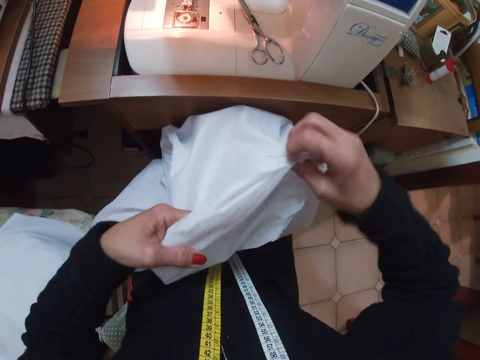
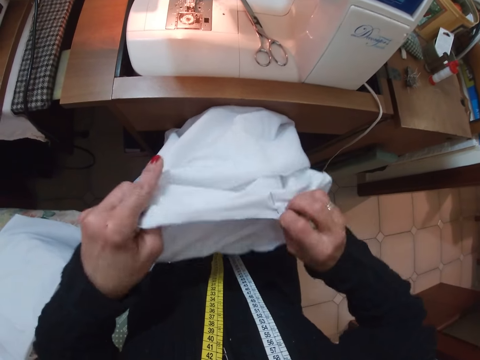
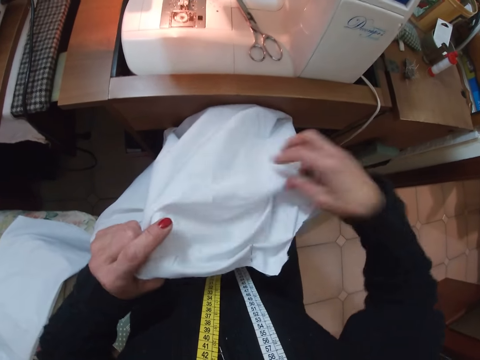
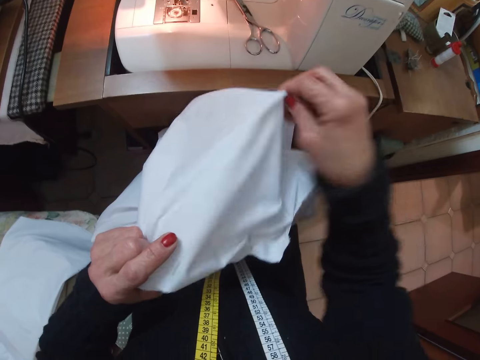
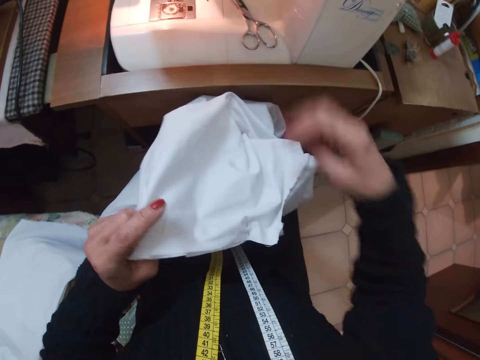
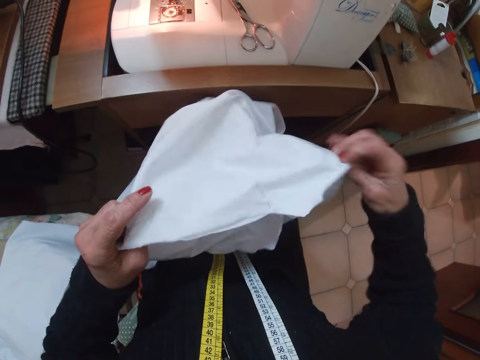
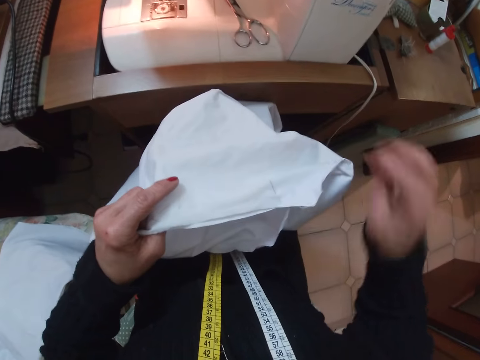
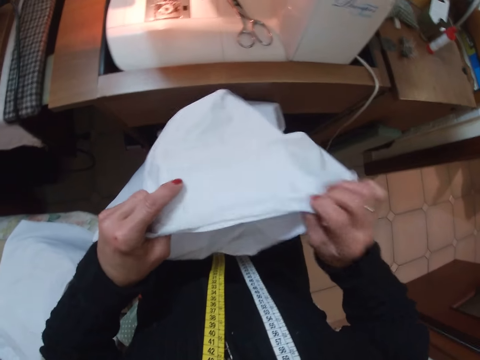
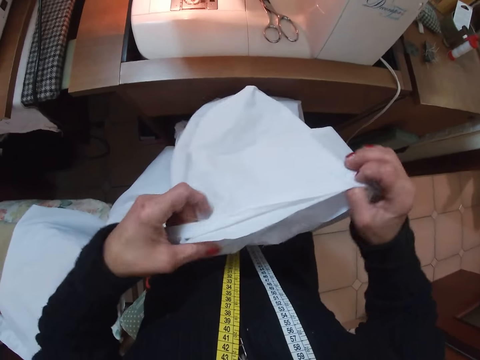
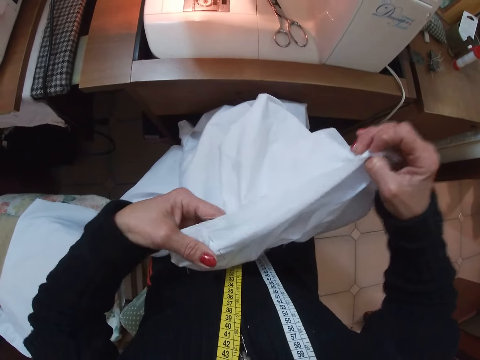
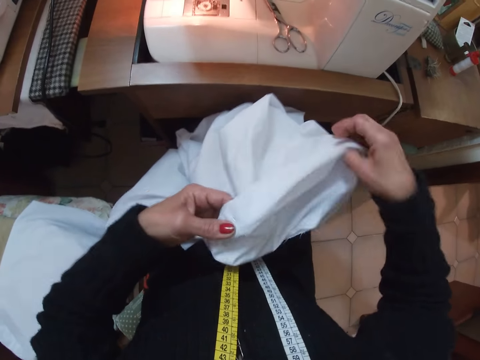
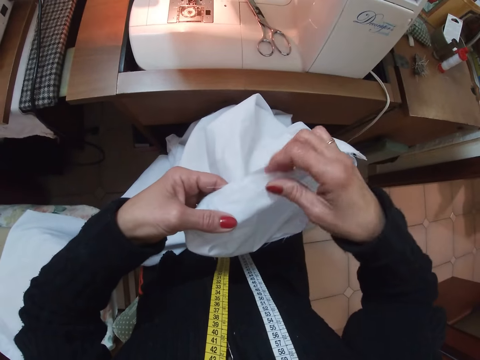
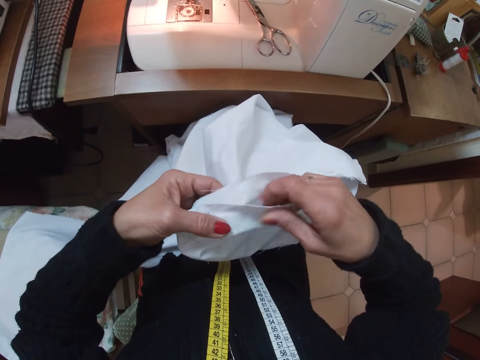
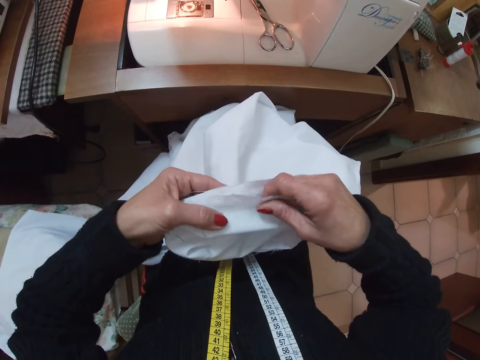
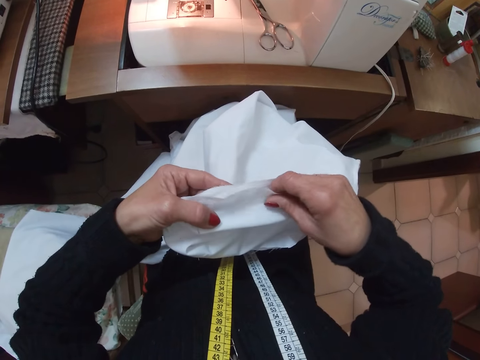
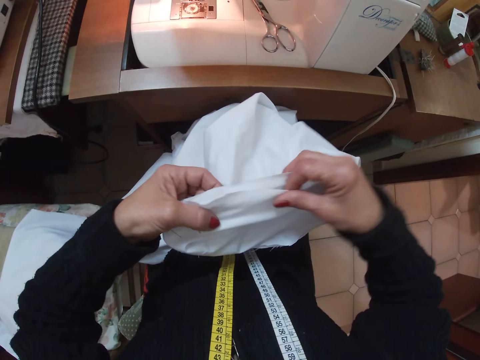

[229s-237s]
The camera wearer moves the cloth around with her hands. She removes her right hand from the cloth. She holds the cloth with her right hand and moves the cloth around with her hands. She removes her right hand from the cloth. She holds the cloth with her right hand. She removes her right hand from the cloth. She holds the cloth with her right hand. She moves the cloth around with her hands. She places the cloth on her lap. She removes her right hand from the cloth. She holds the cloth with her right hand. She moves the cloth with her right hand.

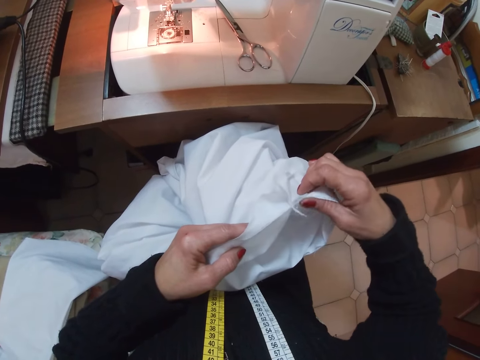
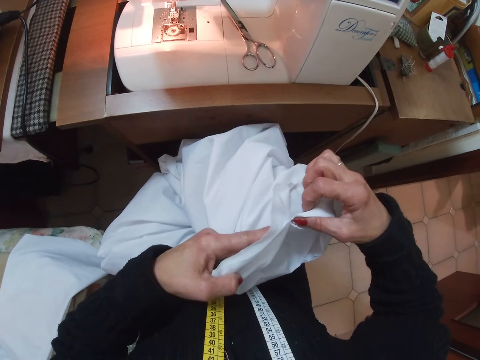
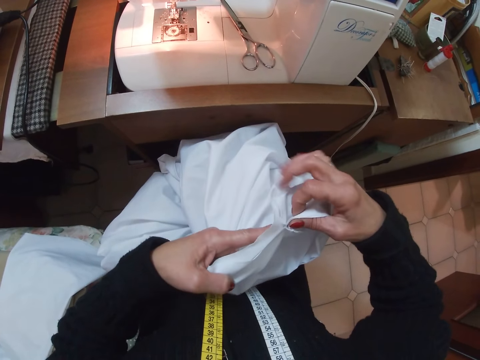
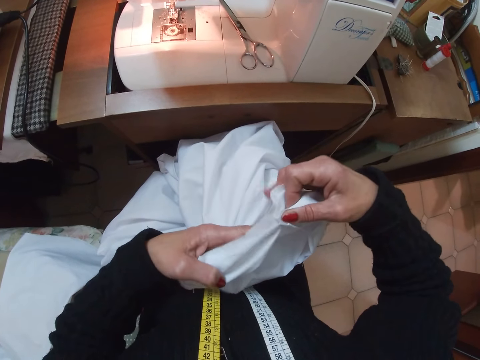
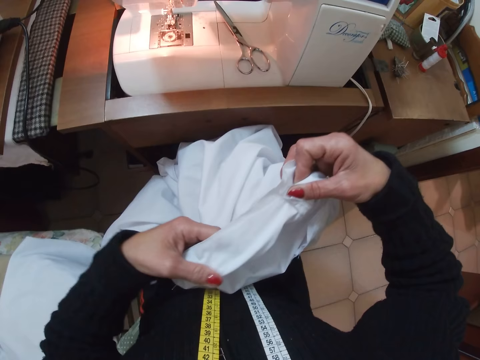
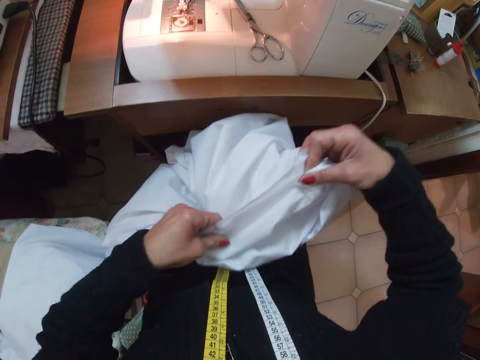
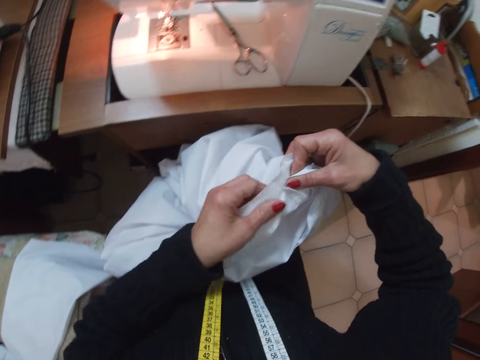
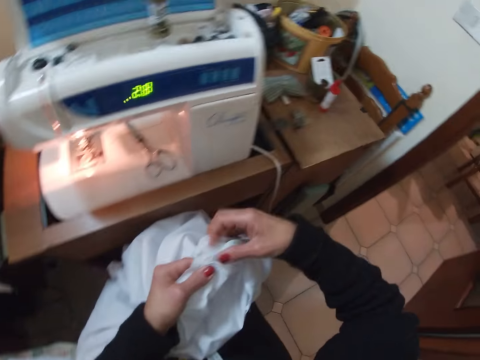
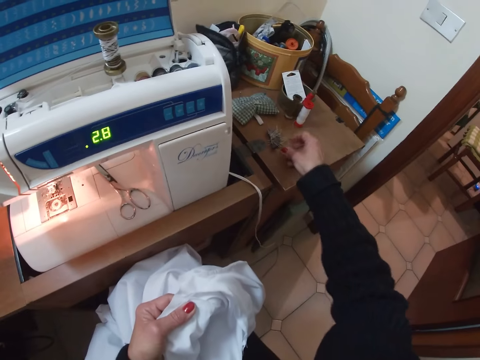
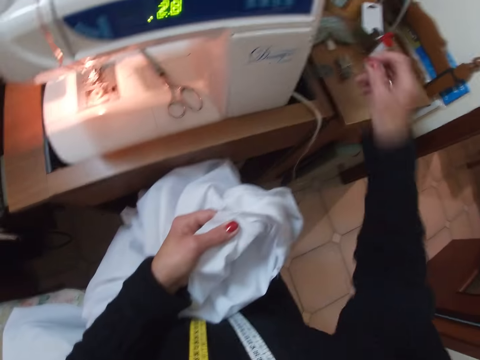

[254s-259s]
The camera wearer holds the cloth with her right hand. She moves her hands around on the cloth. She removes her right hand from the cloth. She picks up another needle from the table with her right hand.

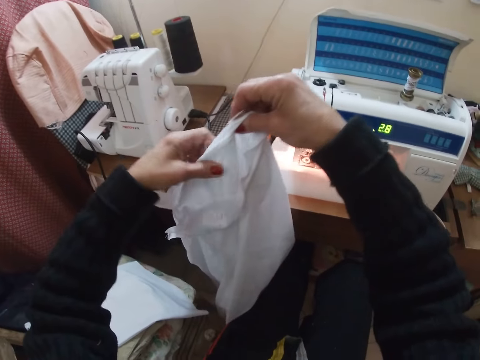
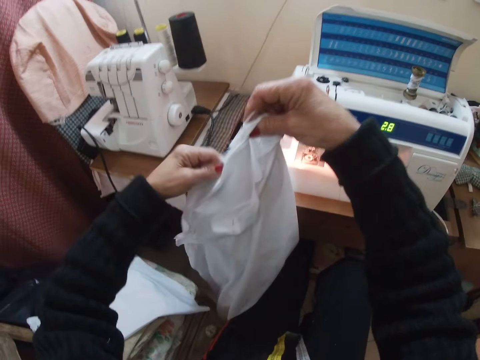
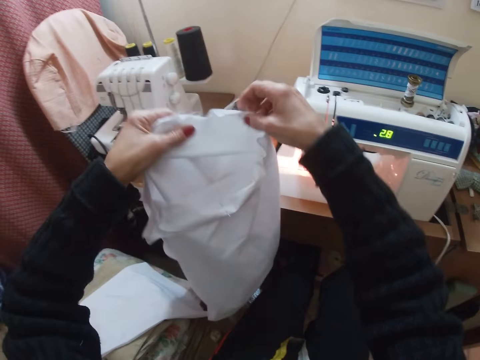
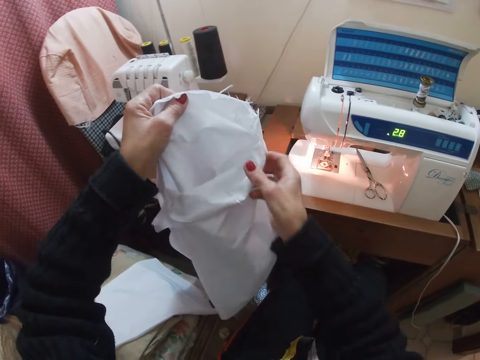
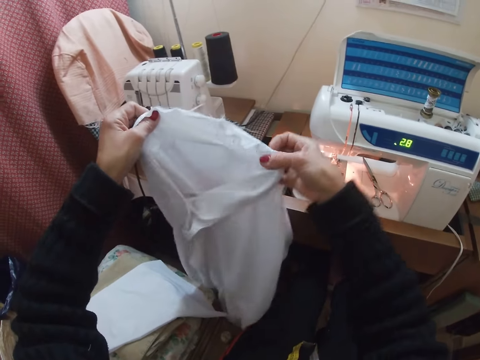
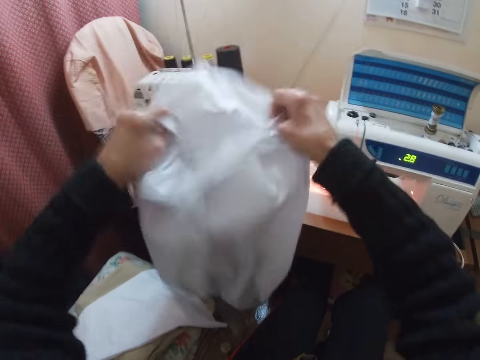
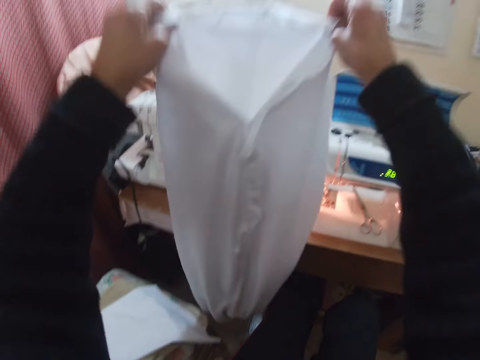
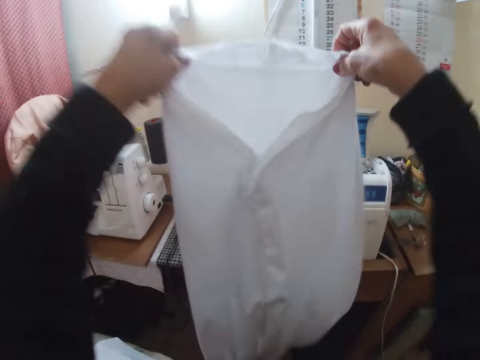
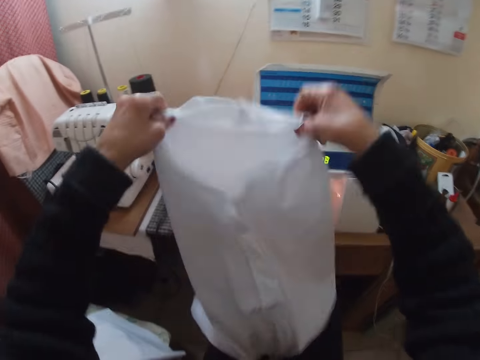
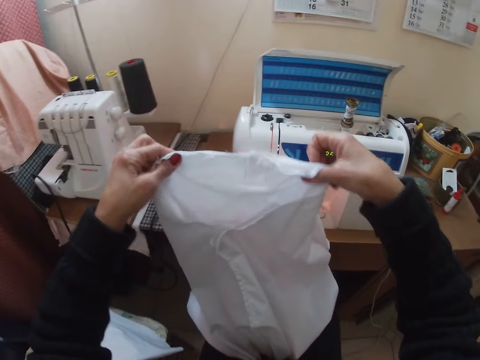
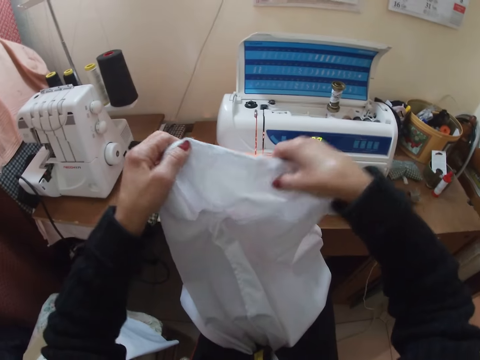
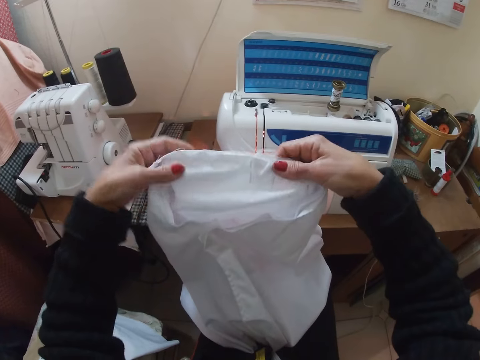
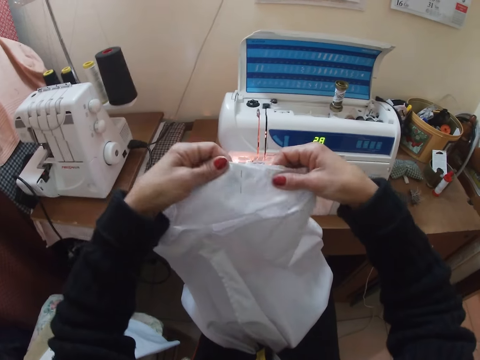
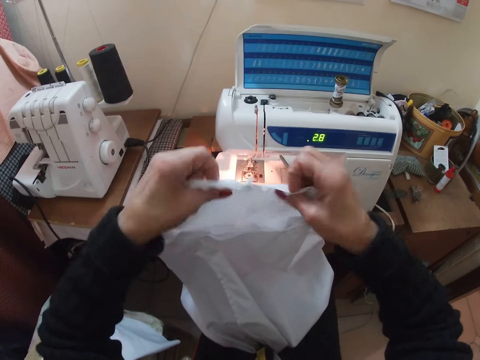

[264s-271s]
The camera wearer moves her left hand around on the cloth. She removes her right hand from the cloth. She holds the cloth with her right hand. She shakes the cloth around with her hands. She raises the cloth with both hands. She lowers the cloth. She shakes the cloth with both hands. She removes her right hand from the cloth. She puts her right hand on the cloth. She moves the cloth with her hands.

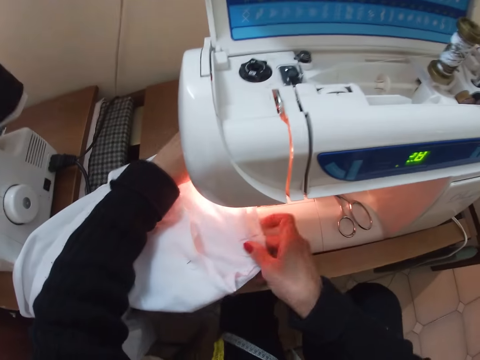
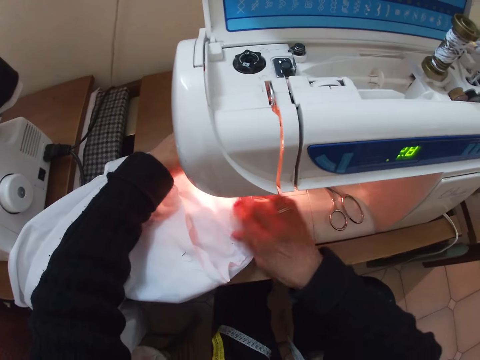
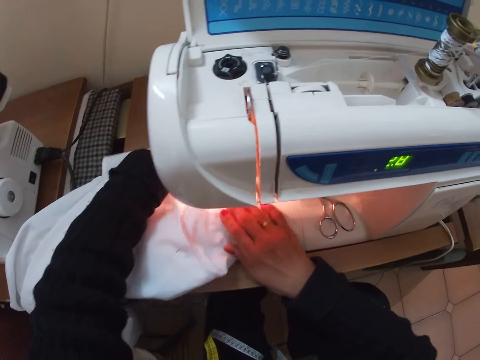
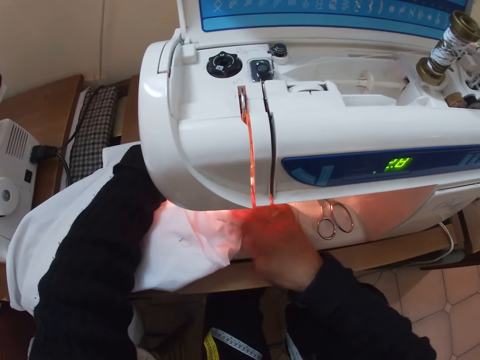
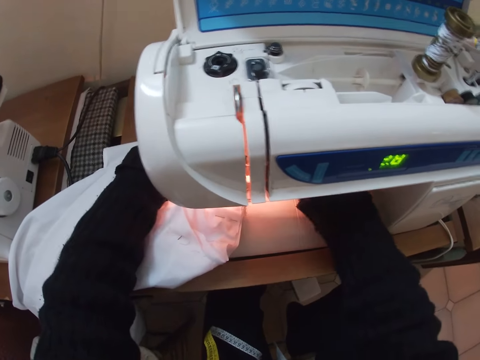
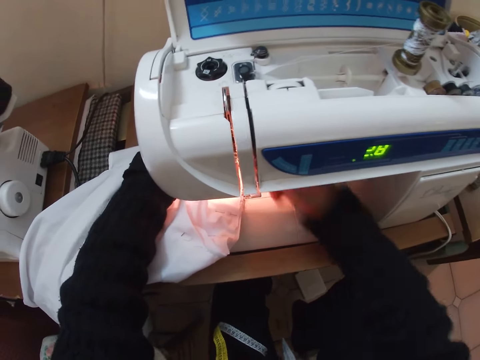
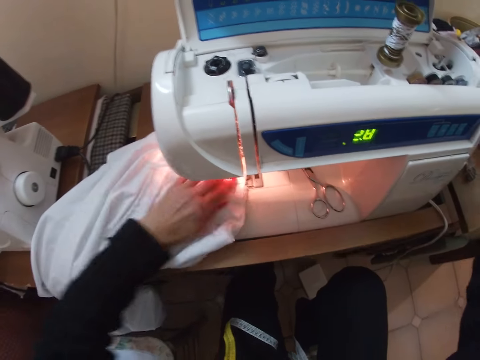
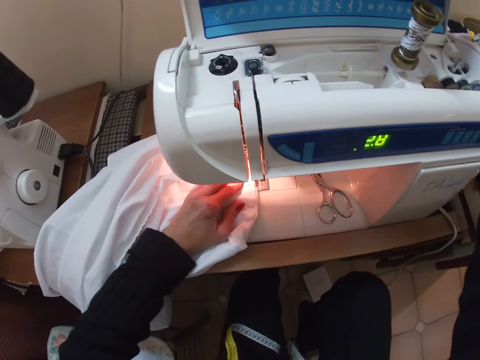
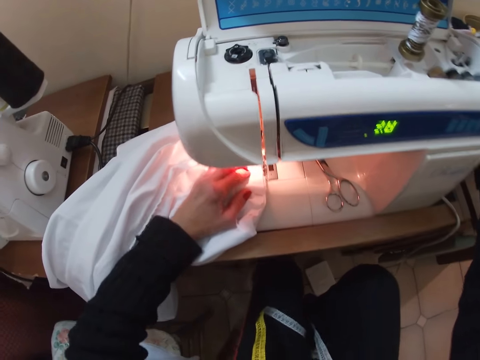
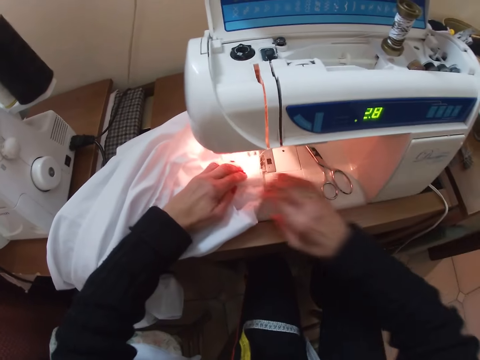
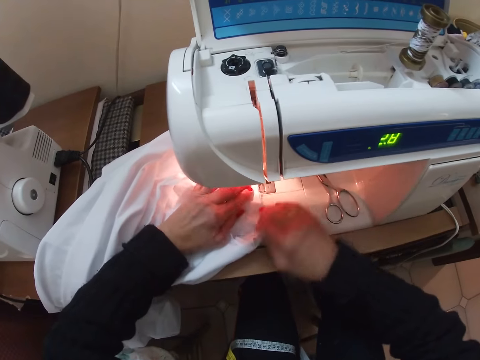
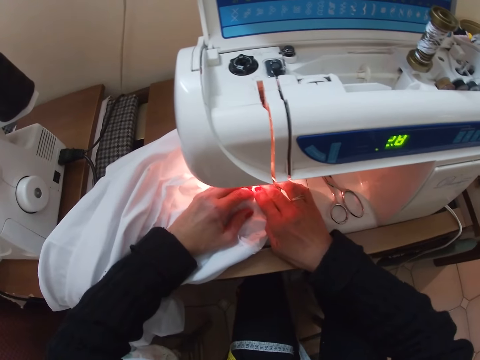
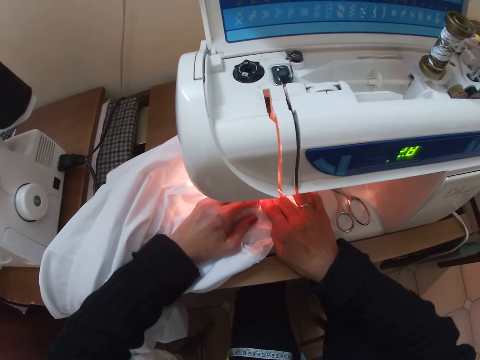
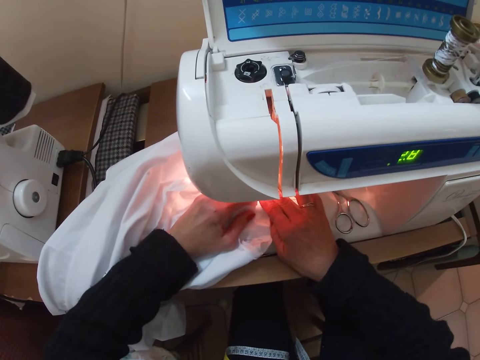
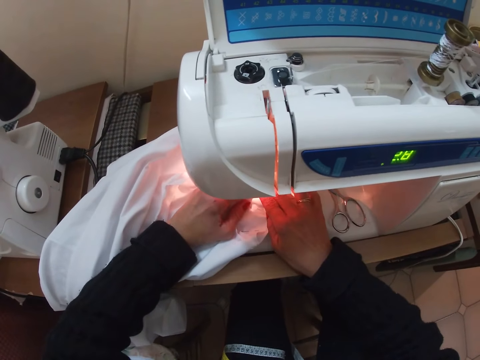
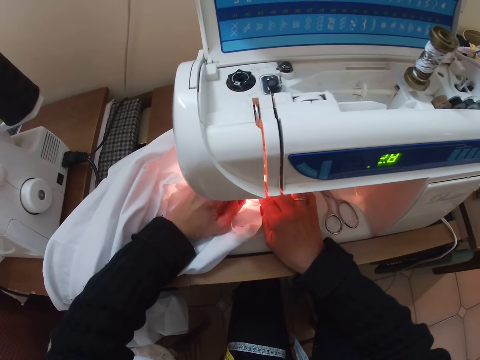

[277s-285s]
The camera wearer places the cloth on the needle plate. She adjusts the cloth with both hands. She puts her right hand on the sewing machine. She operates the sewing machine. She raises her right hand. She moves her left hand. She moves her legs. She places her right hand on the cloth. She adjusts the cloth. She moves the cloth with her hands along the sewing machine's needle. She sews the cloth.
